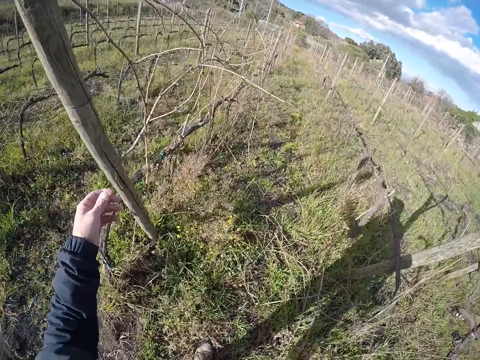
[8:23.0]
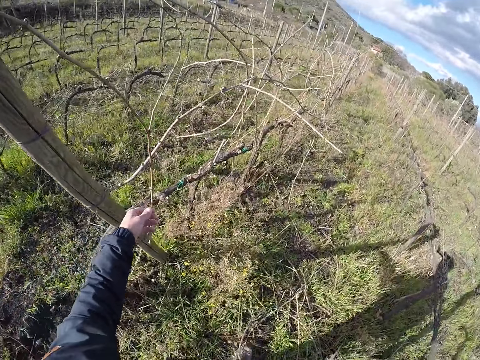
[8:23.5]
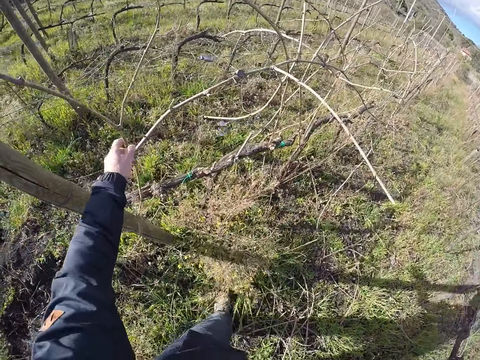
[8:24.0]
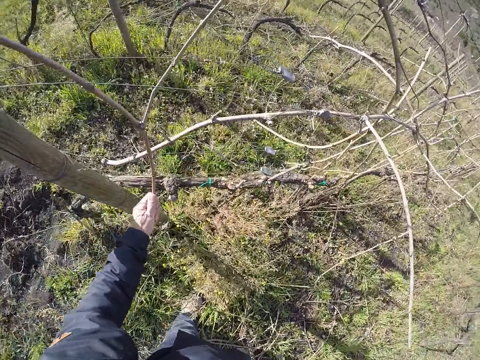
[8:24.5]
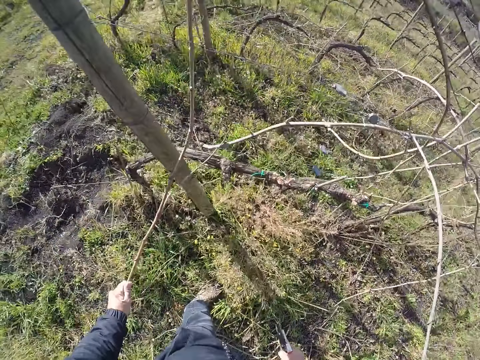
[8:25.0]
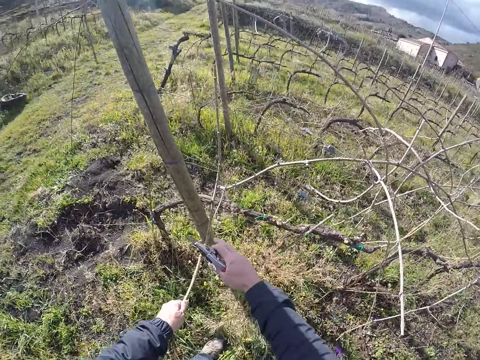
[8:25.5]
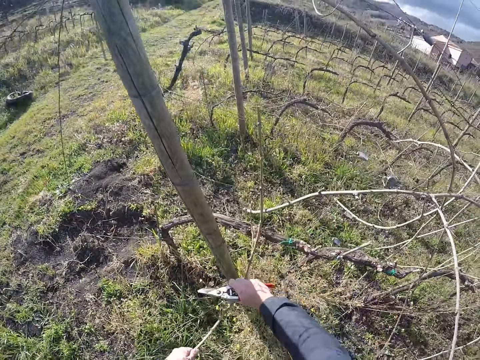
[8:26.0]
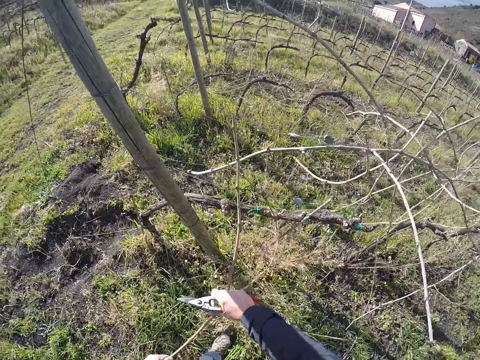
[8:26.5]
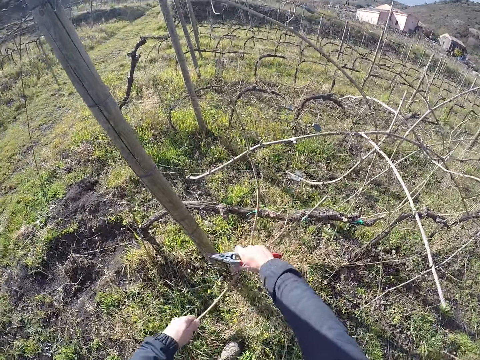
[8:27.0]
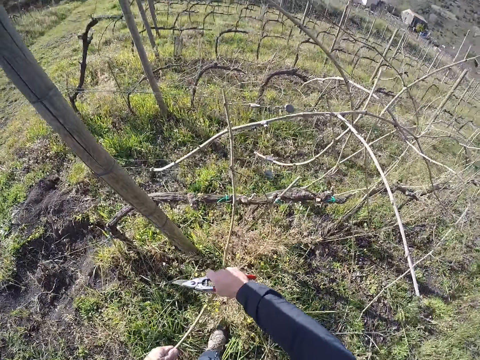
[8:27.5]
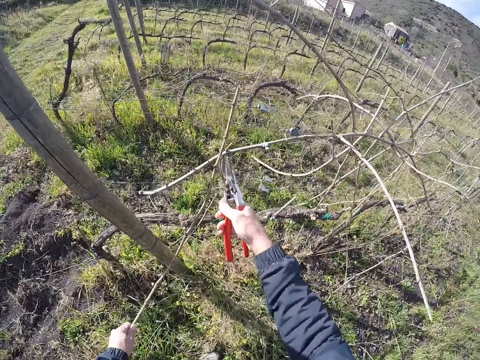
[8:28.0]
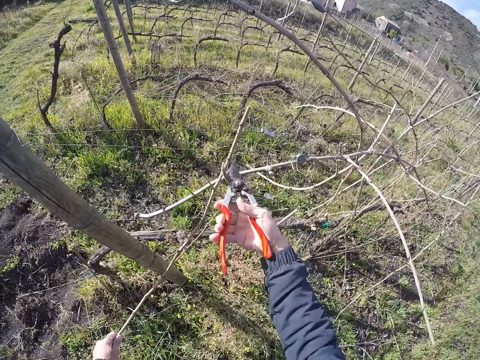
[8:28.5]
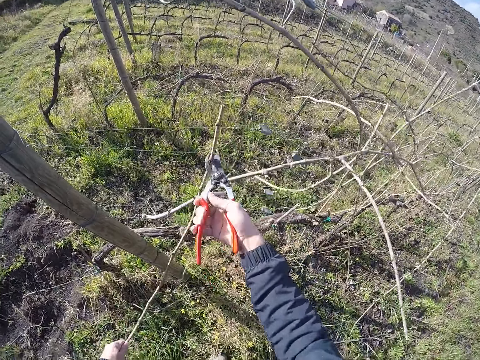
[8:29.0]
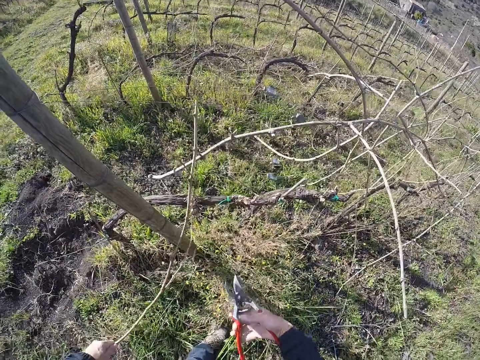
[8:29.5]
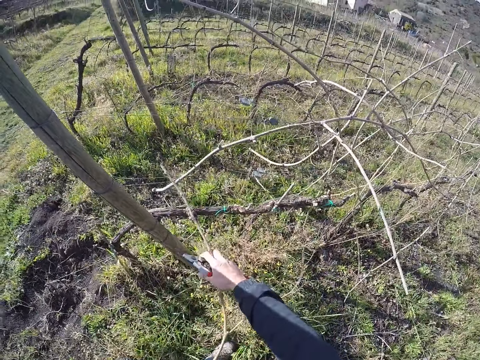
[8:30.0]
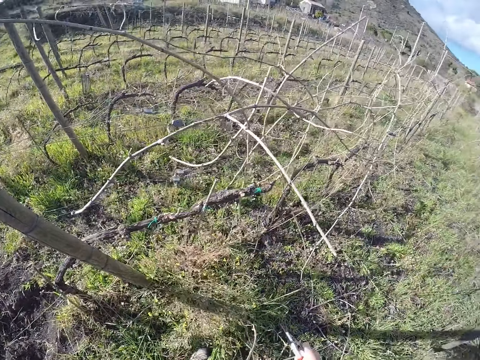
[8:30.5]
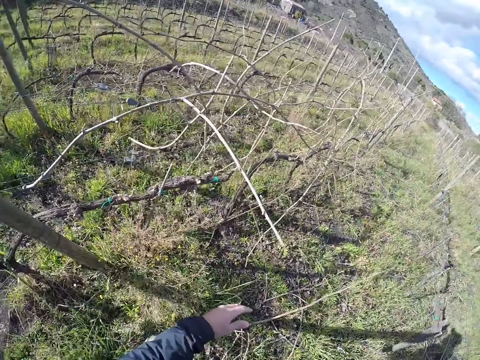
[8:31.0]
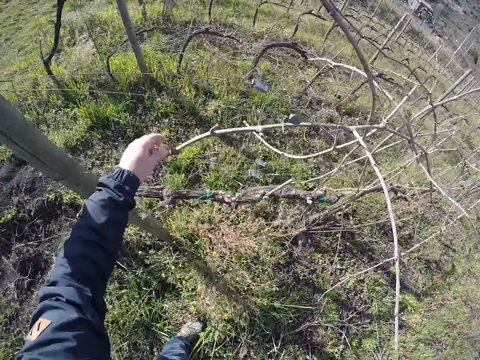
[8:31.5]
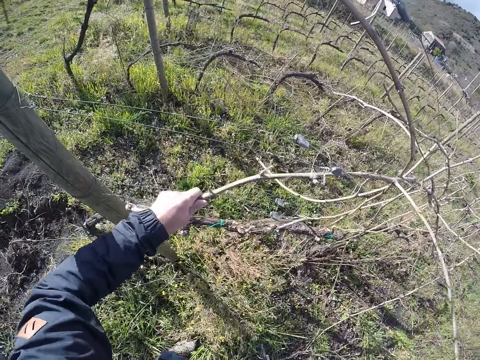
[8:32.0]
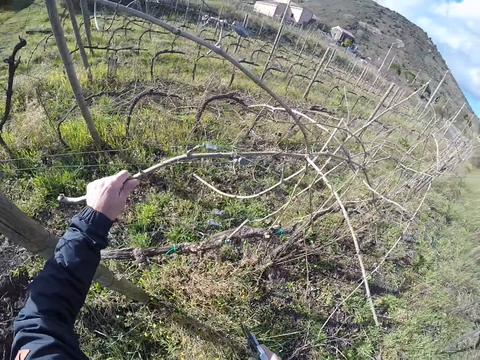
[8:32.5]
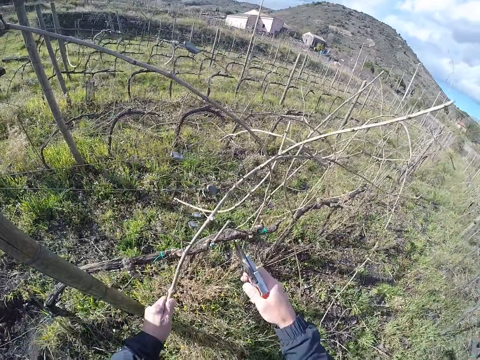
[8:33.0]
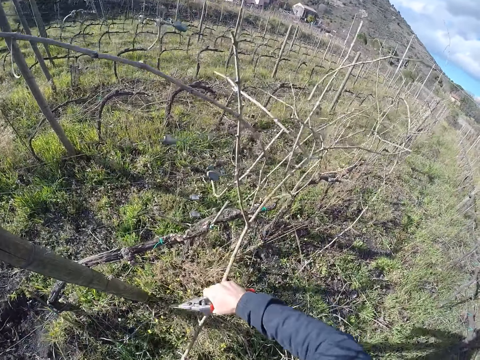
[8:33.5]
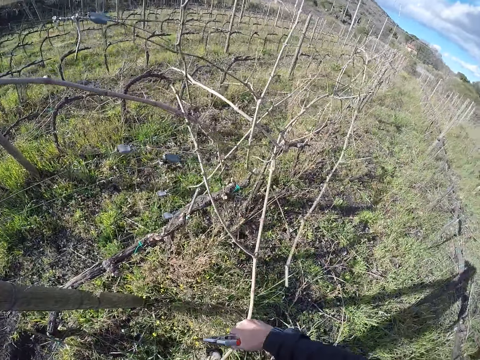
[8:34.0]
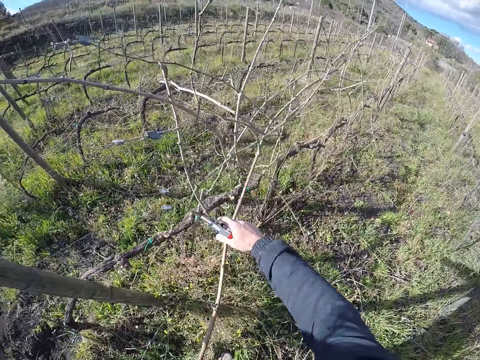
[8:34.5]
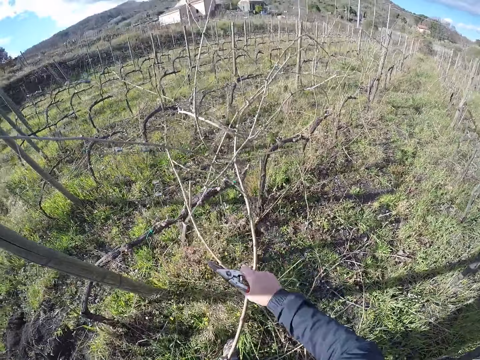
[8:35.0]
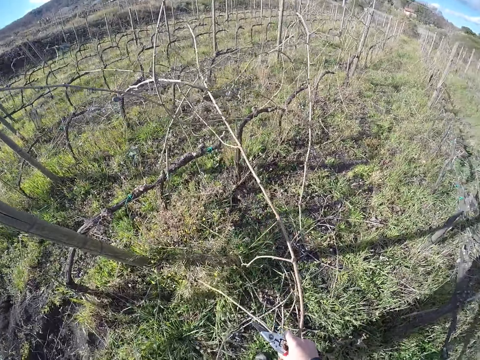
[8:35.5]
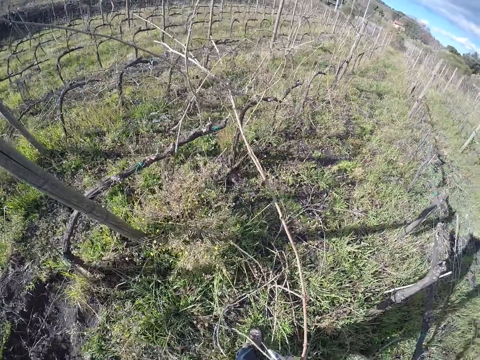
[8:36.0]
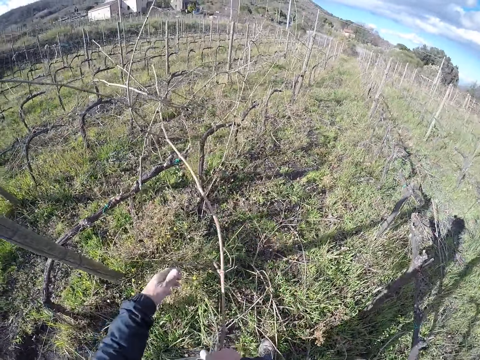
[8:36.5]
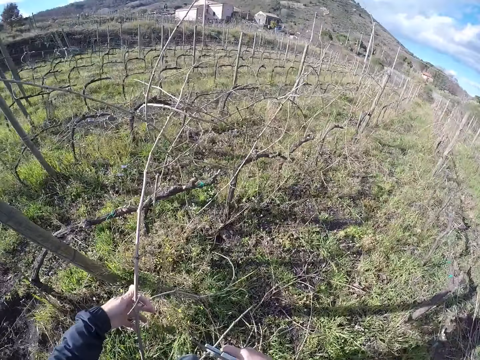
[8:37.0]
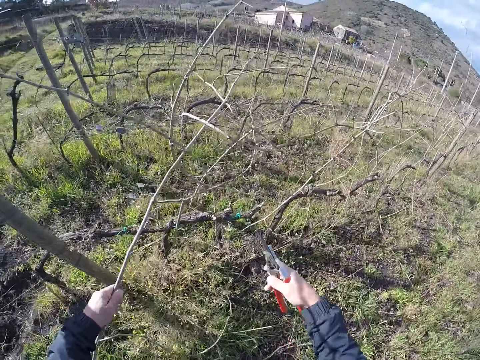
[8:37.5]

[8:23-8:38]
The camera wearer pulls out a twig from the wire fence with his left hand. He pulls out the twig from the wire fence with both hands. He draws out the twig from the wire fence with the pruner in his right hand. He pulls out the twig from the wire fence with both hands. He drops the twig on the ground. He pulls out a twig from the wire fence with both hands. He pulls the branch from the fence.

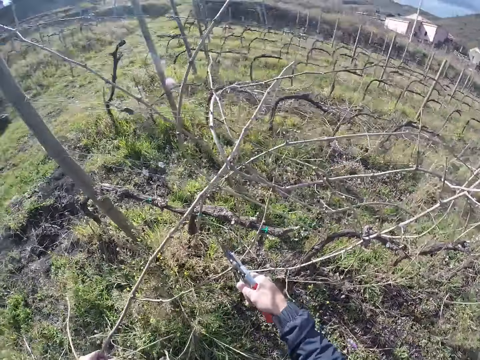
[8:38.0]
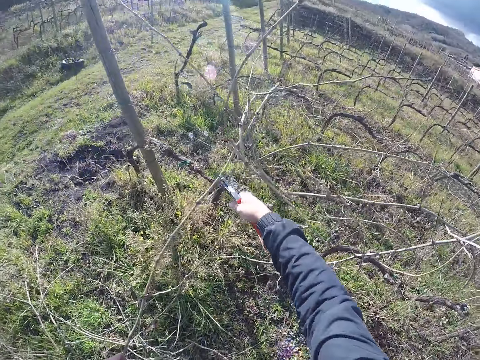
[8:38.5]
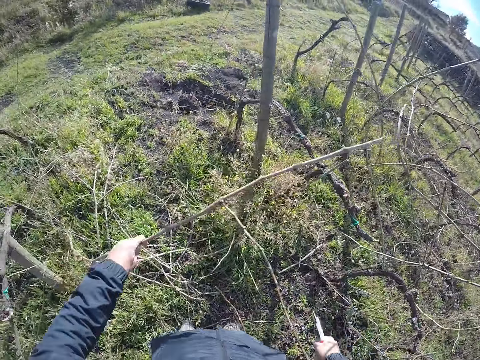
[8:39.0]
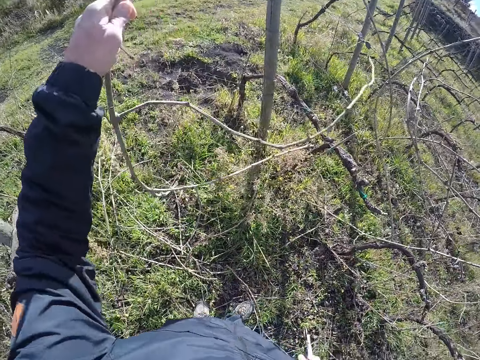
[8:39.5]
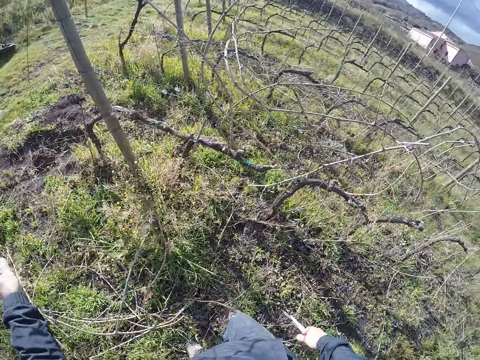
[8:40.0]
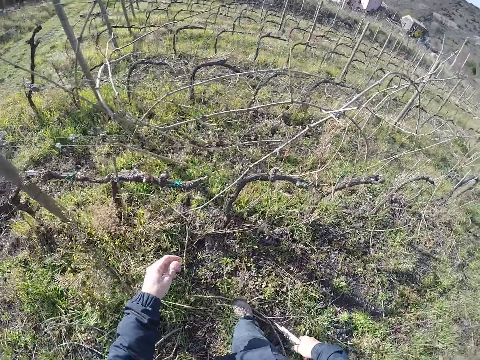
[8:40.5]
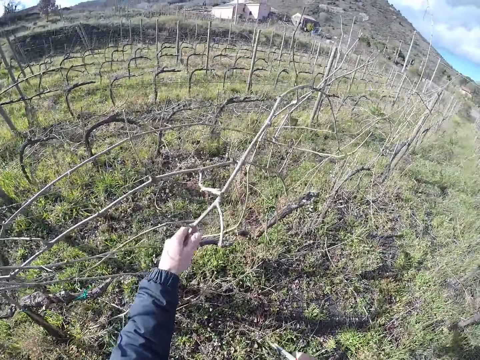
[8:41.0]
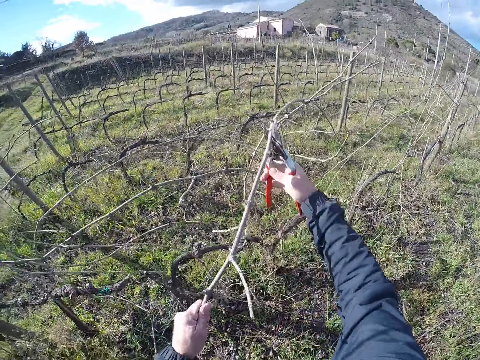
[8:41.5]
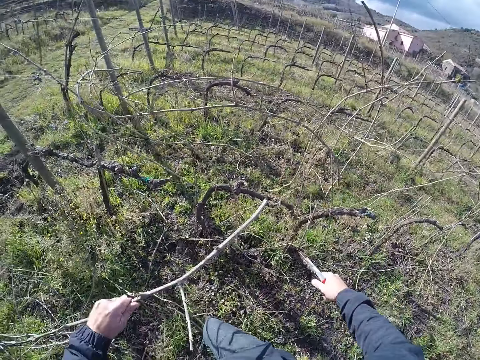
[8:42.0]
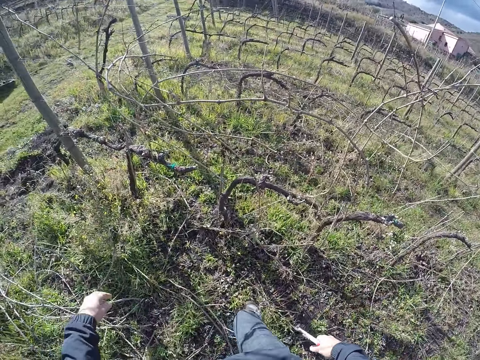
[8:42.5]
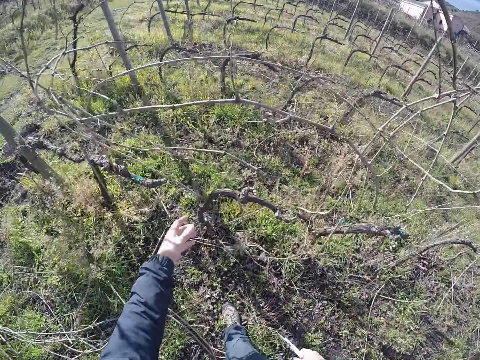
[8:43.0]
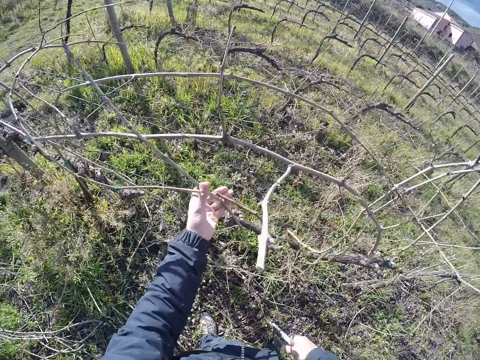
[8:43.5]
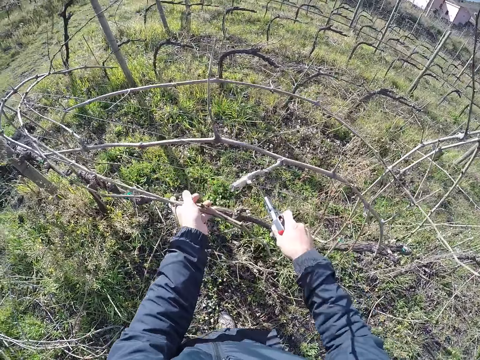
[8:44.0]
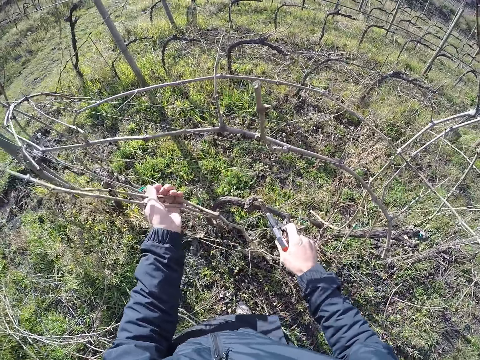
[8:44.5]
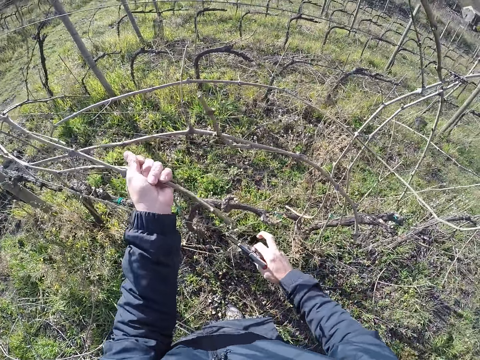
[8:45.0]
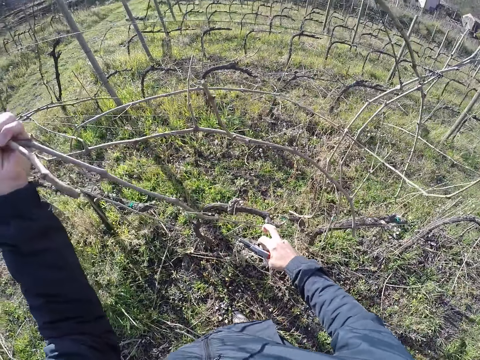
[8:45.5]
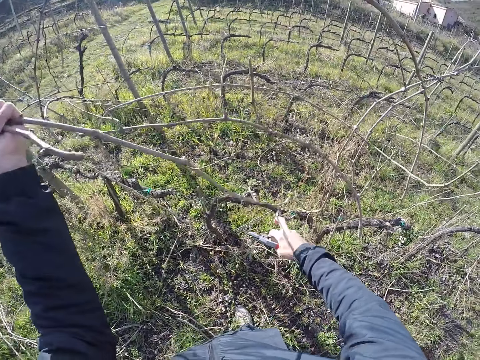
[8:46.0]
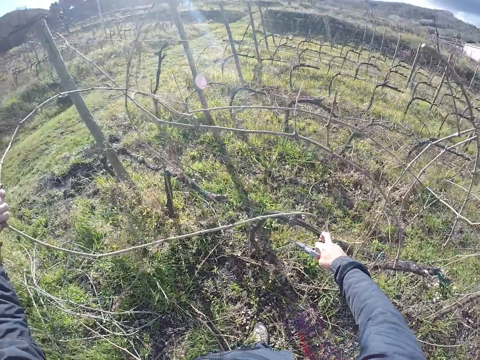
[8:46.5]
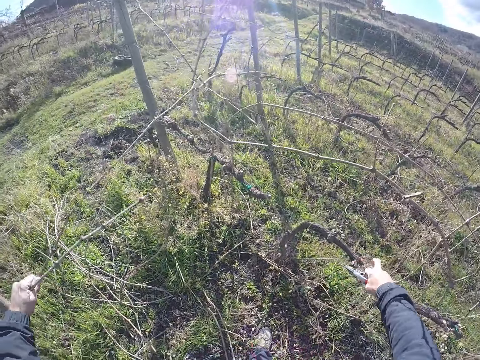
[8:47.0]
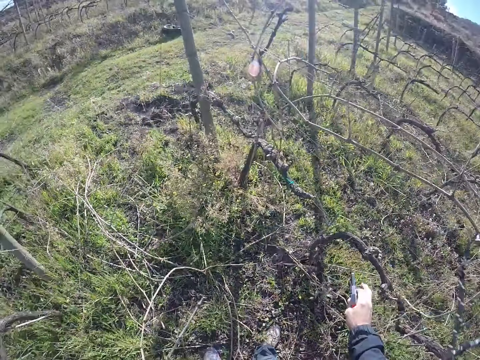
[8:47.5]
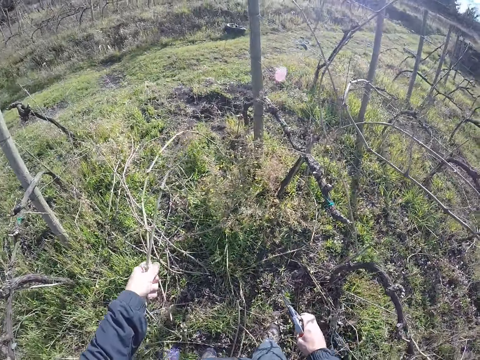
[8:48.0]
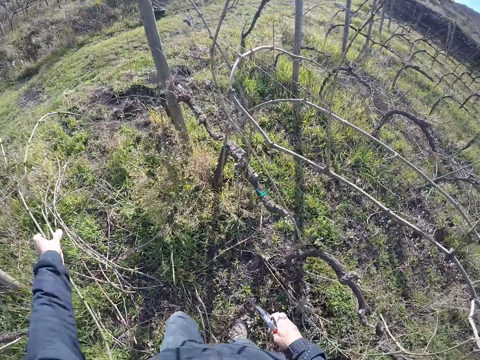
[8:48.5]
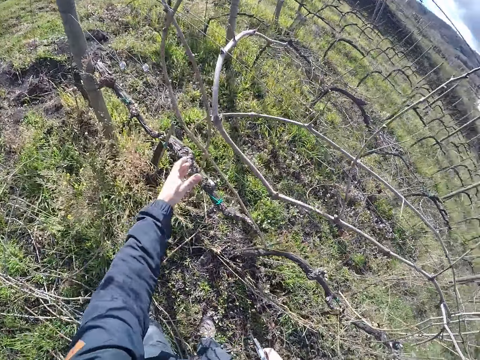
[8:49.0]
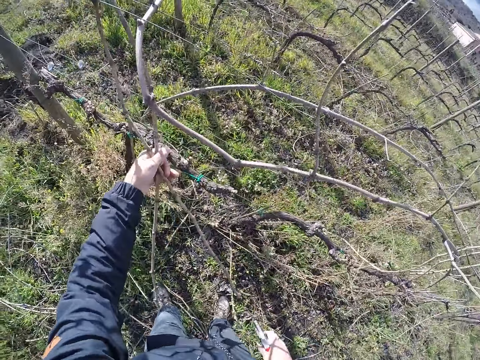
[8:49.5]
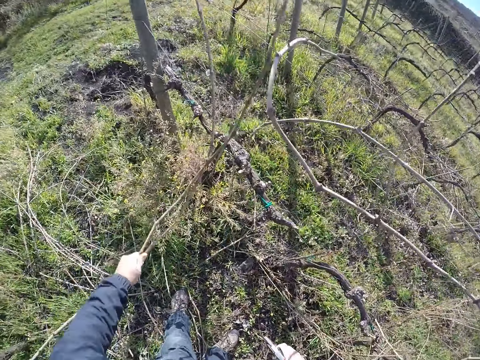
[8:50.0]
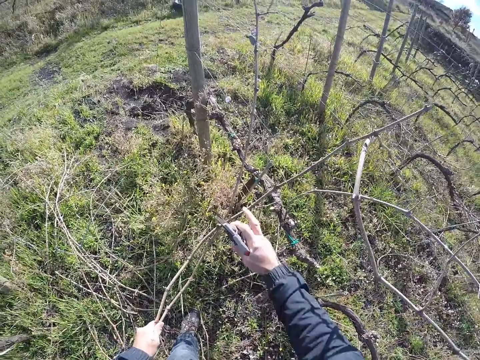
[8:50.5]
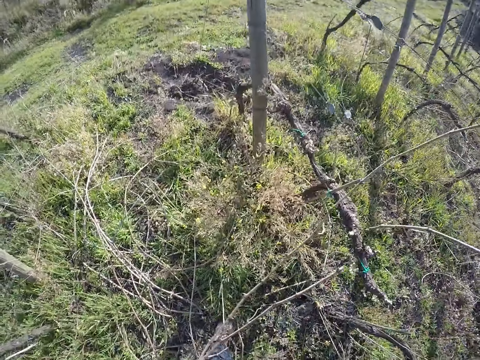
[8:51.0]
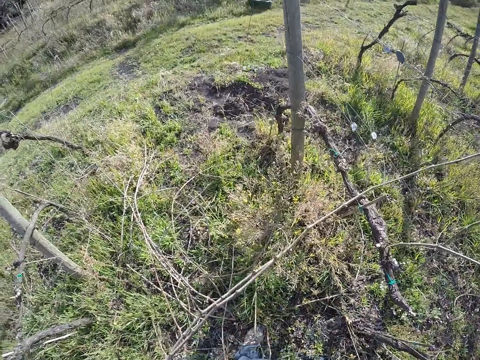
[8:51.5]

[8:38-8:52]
The camera wearer cuts the twig with the pruner in his right hand. He drops the twig on the ground. He pulls out a twig from the wire fence with both hands. He cuts the twig with the pruner in his right hand. He drops the twig on the ground. He pulls out some twigs from the wire fence with his left hand. He drops the twigs on the ground. He pulls out some twigs from the wire fence with his left hand. He pulls out some twigs from the wire fence with both hands.
